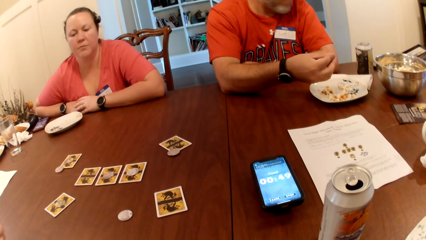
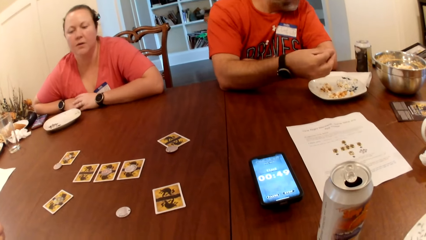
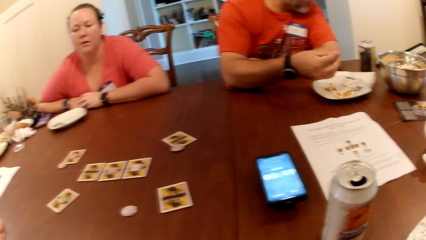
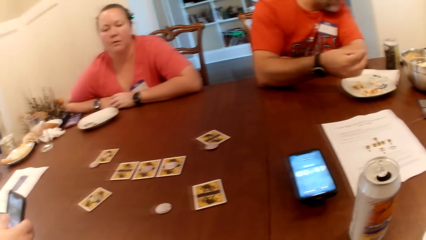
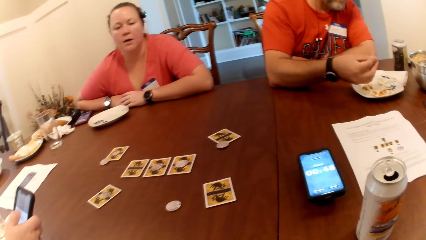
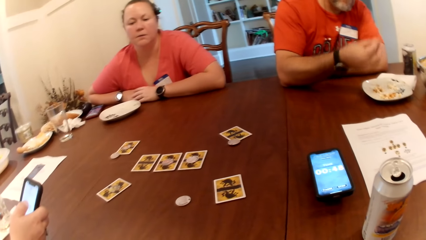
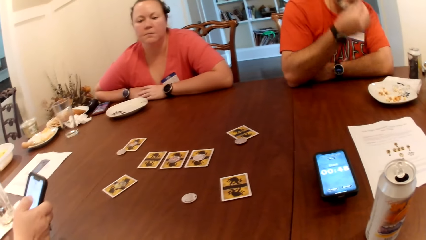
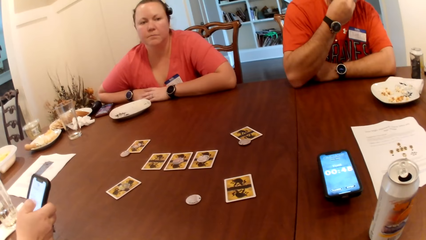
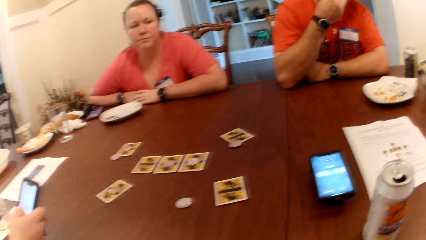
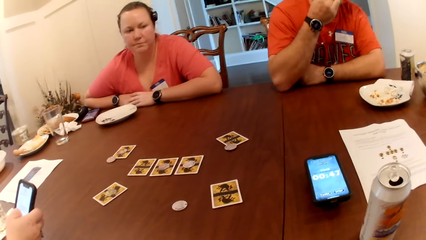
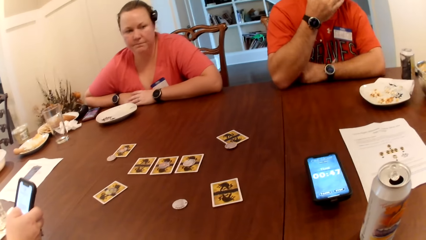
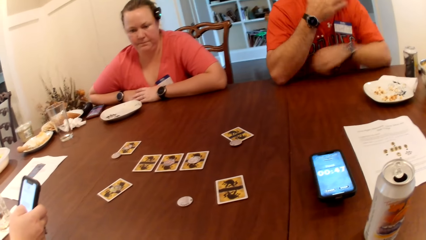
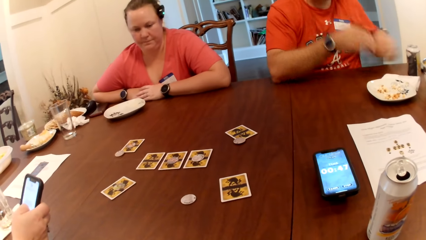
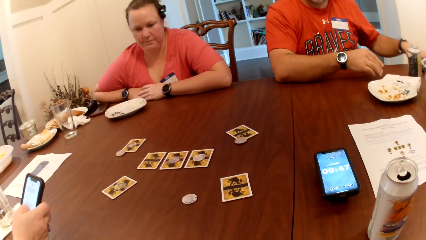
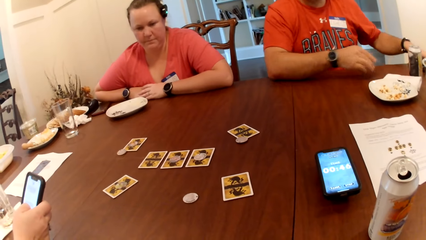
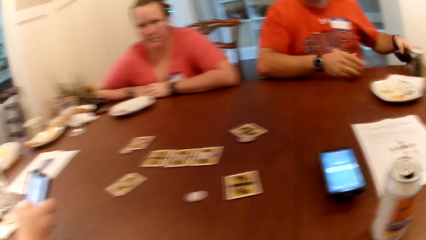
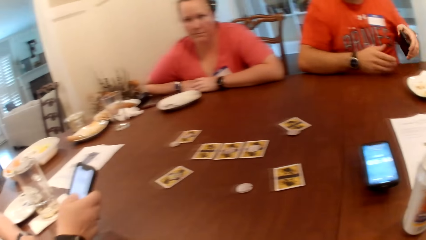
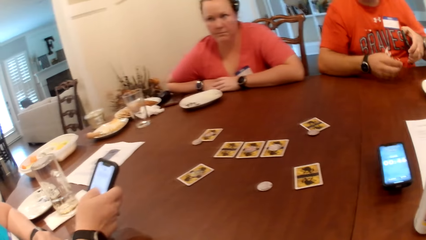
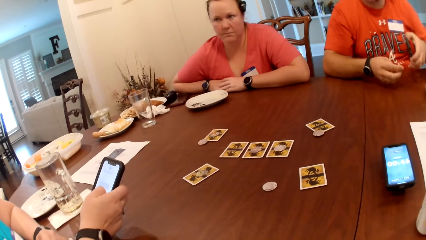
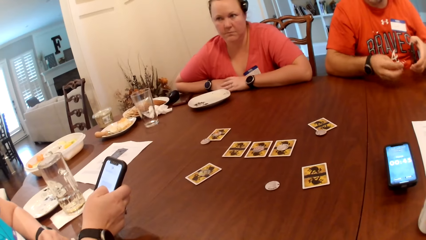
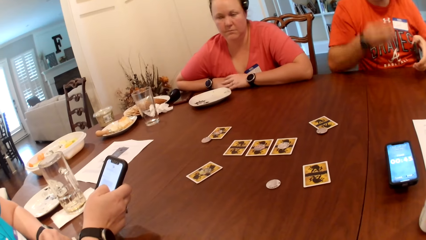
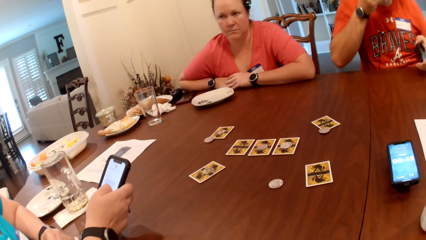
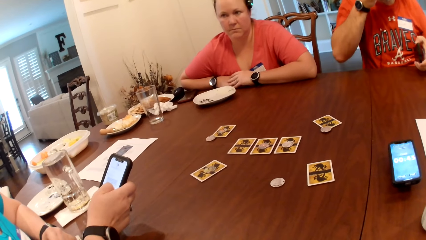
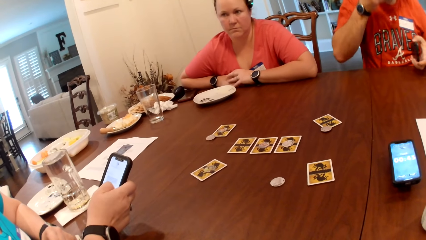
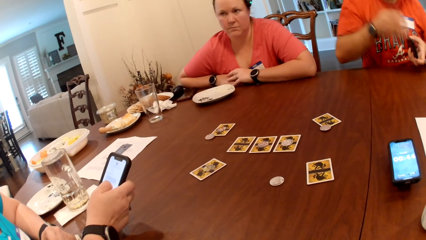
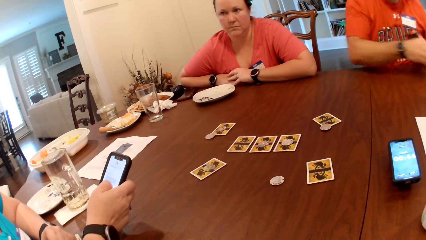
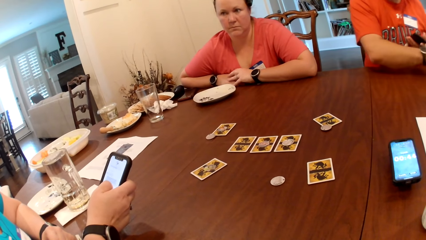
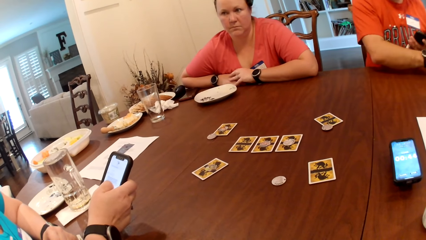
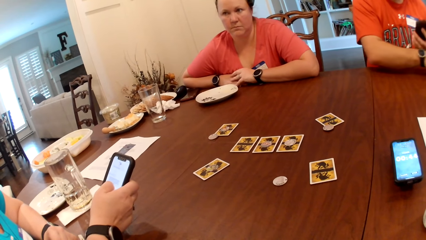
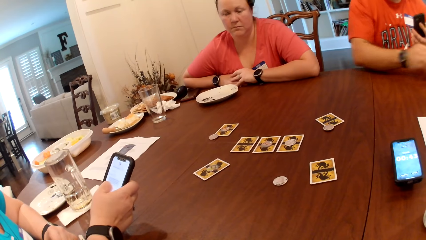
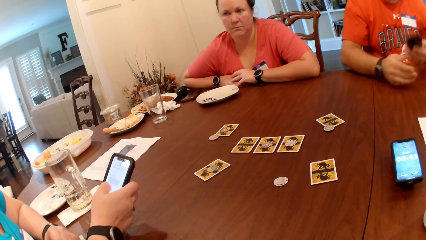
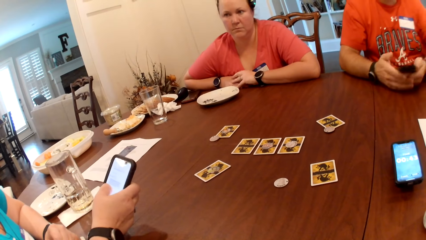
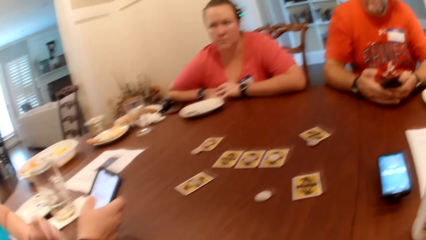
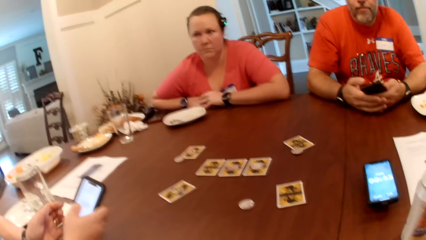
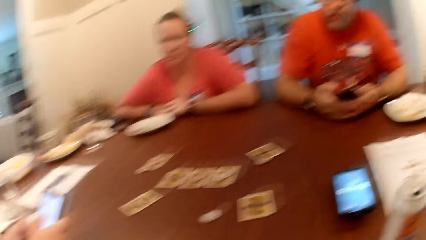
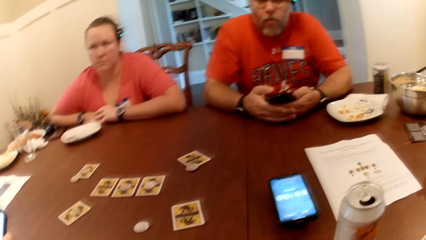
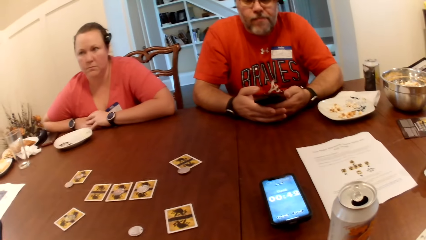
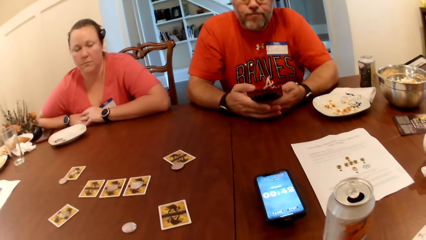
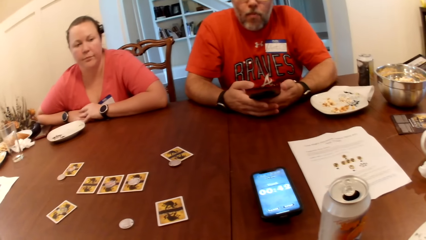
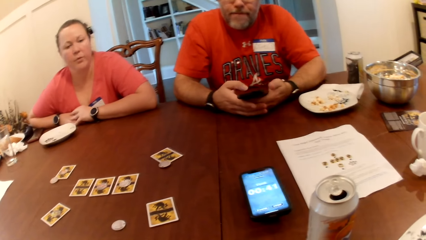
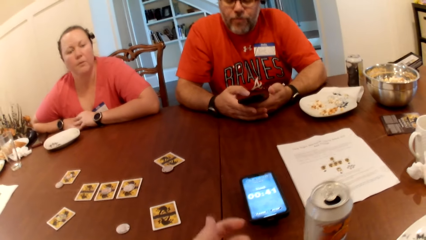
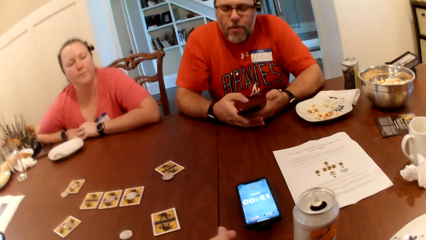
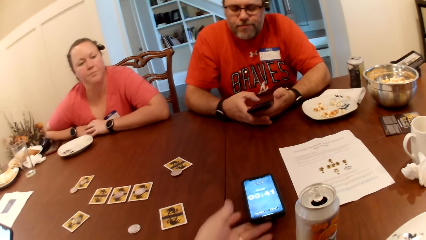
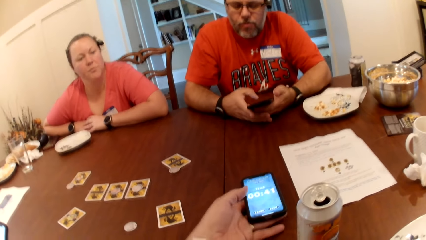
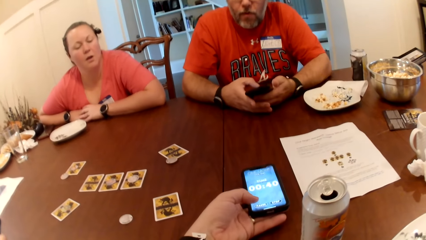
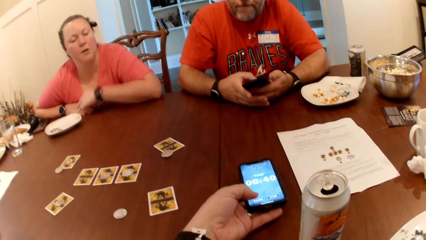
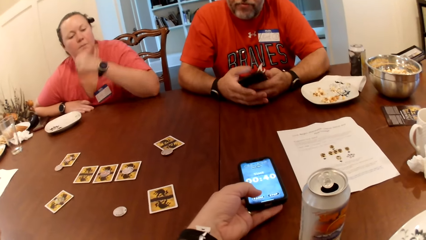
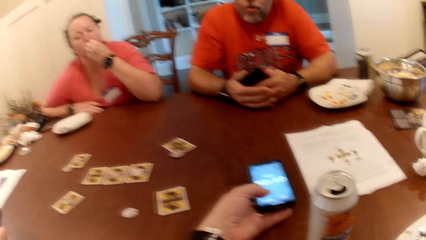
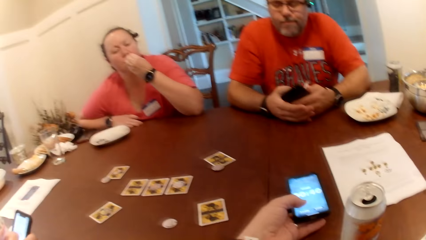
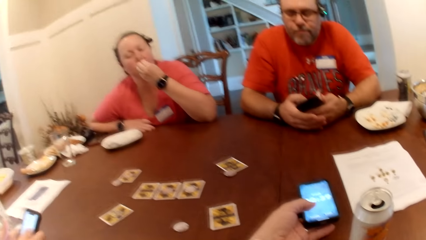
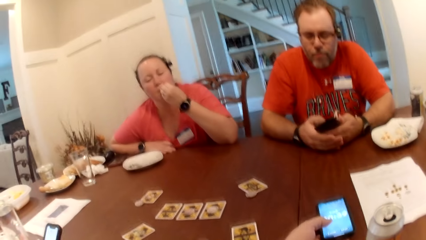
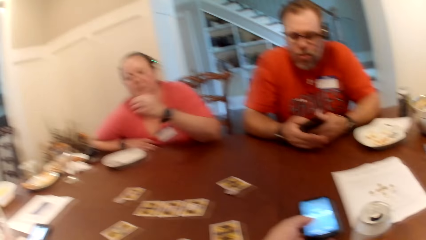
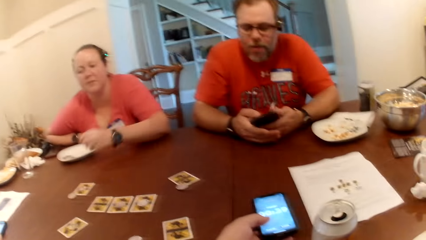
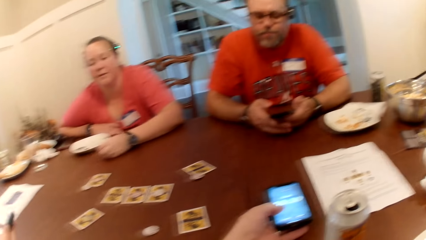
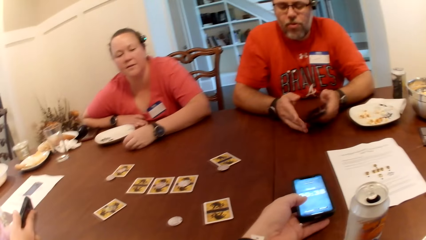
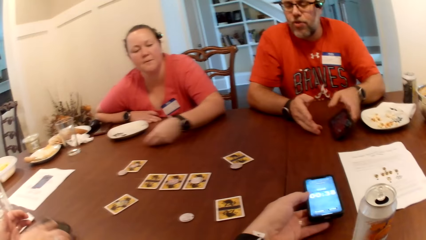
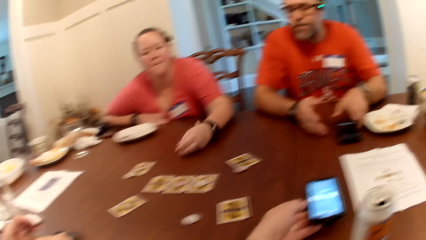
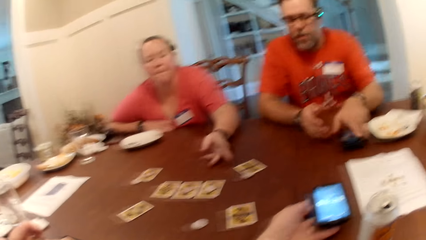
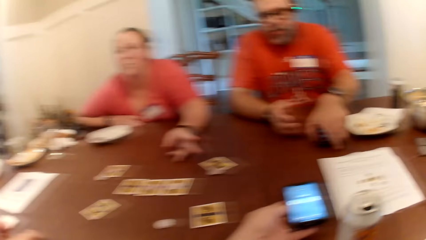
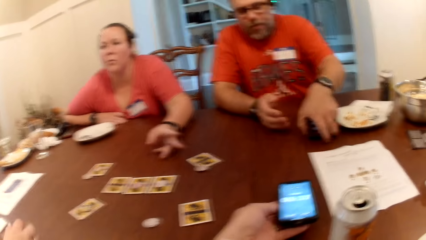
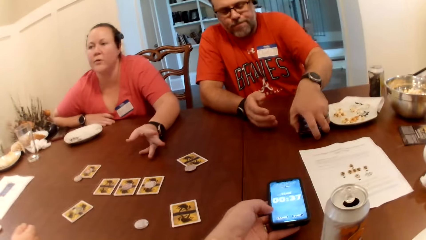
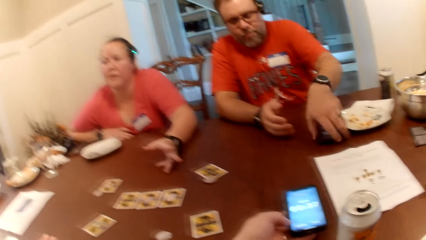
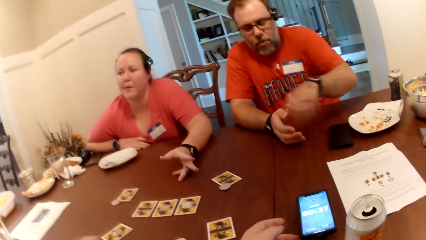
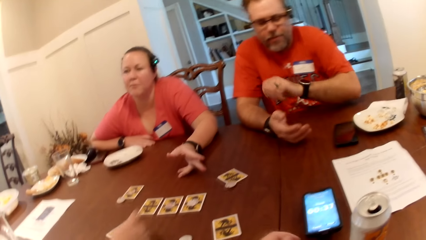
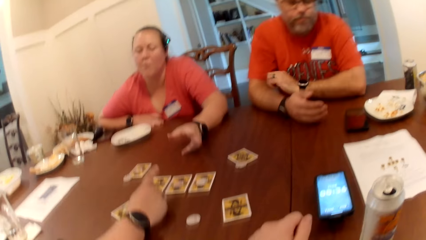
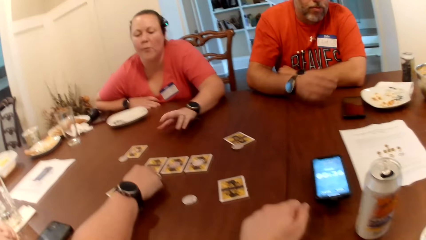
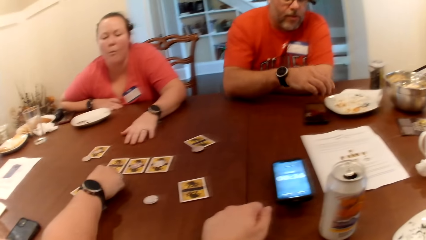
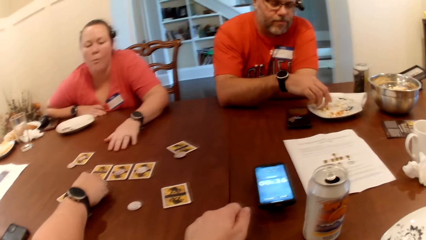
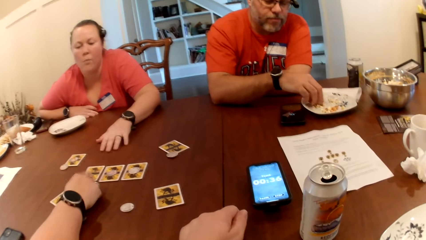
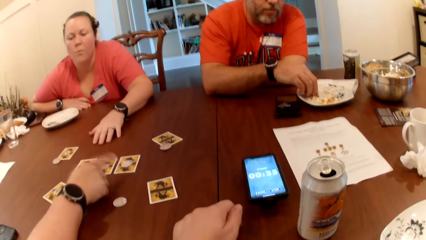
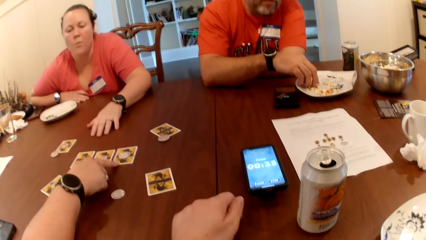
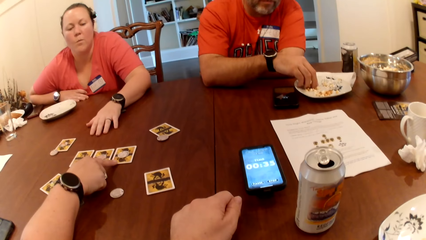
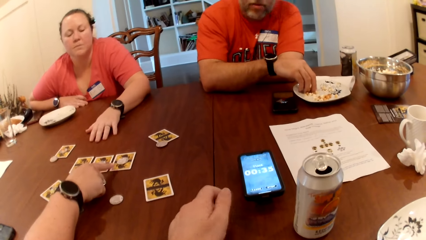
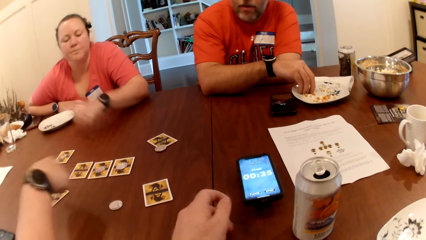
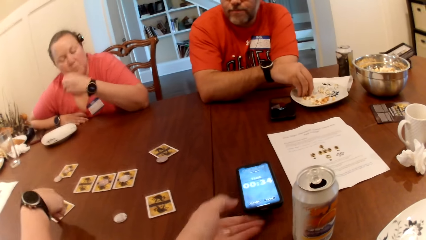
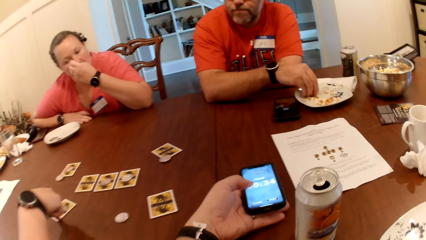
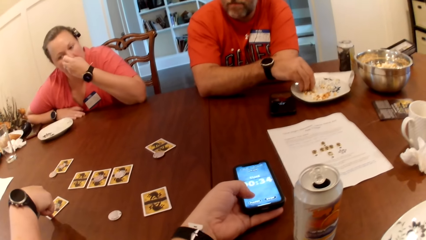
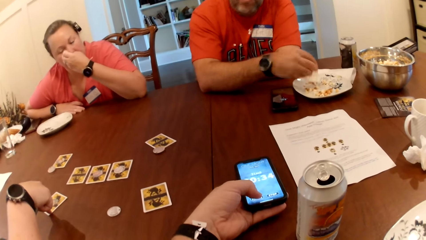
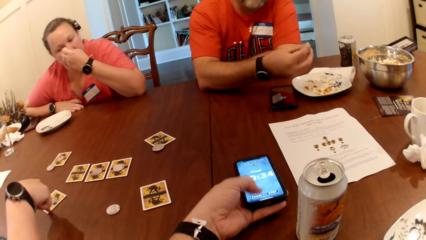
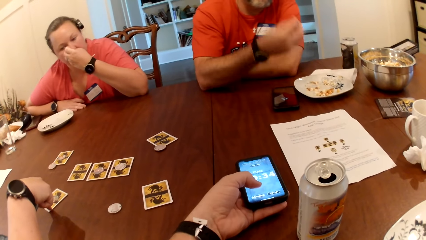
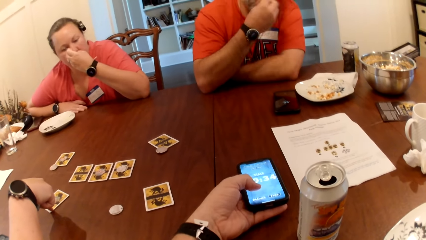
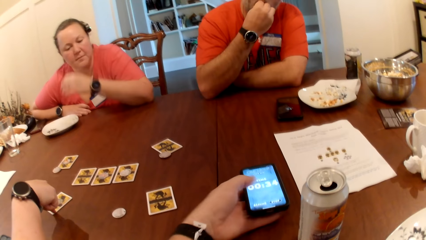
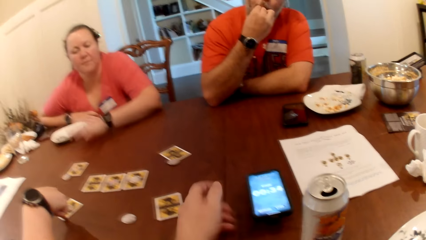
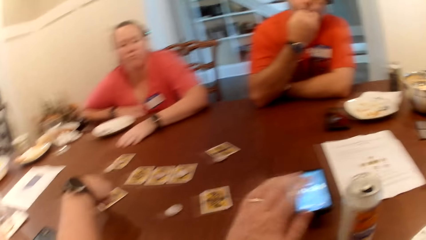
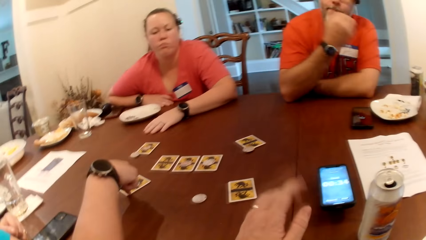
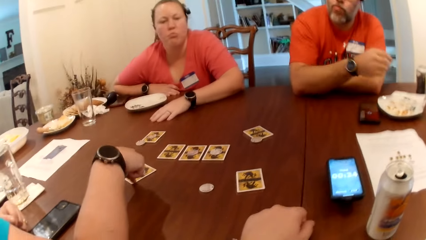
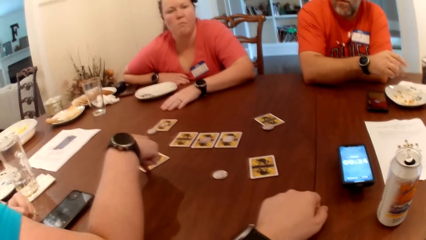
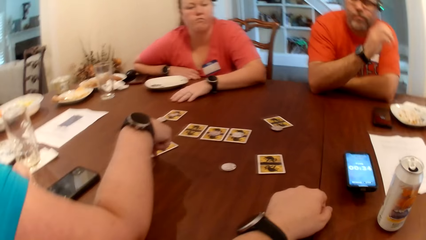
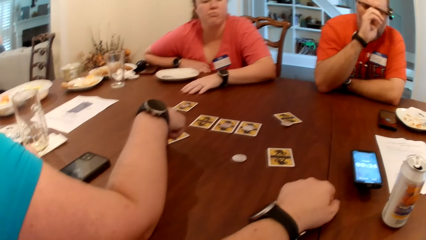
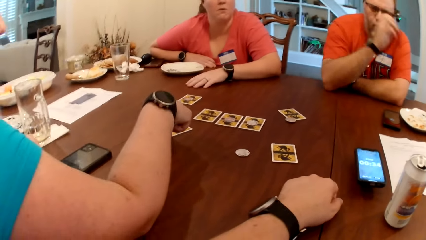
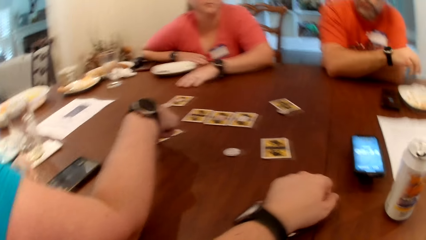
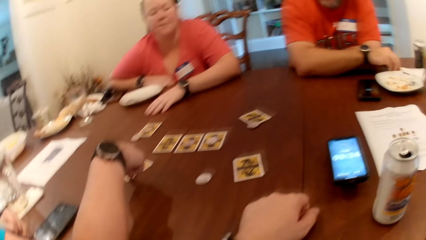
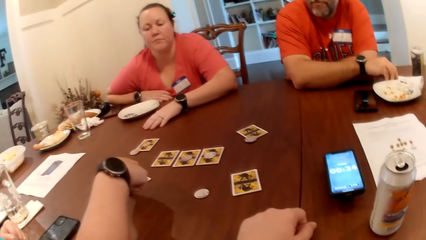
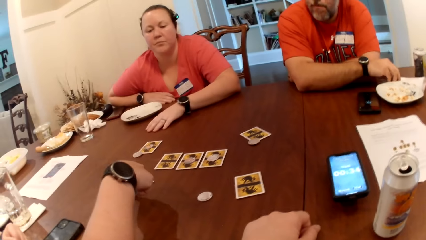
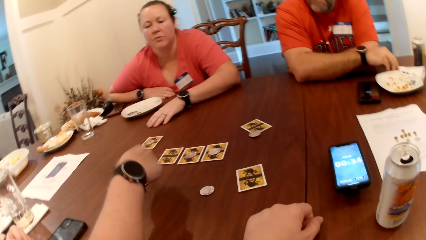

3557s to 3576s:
A man eats the popcorn. He picks up a phone on the table with his left hand. He uses the phone. He presses the phone in his left hand with his right hand. The camera wearer holds the phone. He touches a phone on the table with his left hand. A woman drops the phone in her right hand on the table. The man drops the phone in his hands on the table. The woman points at the cards. She touches the cards on the table with her right hand. The man takes the snack or popcorn from the bowl on the table with his right hand into his mouth. The camera wearer uses the phone. He presses the phone on the table with his left hand. The man eats the popcorn.
